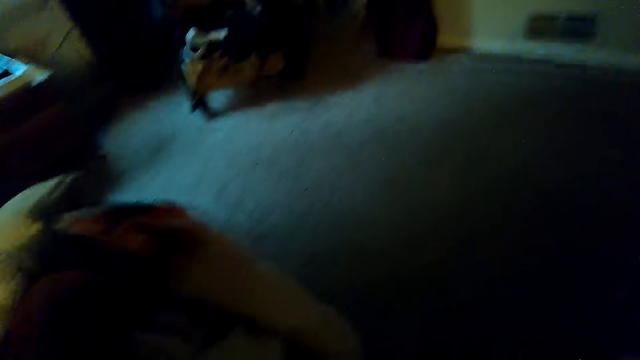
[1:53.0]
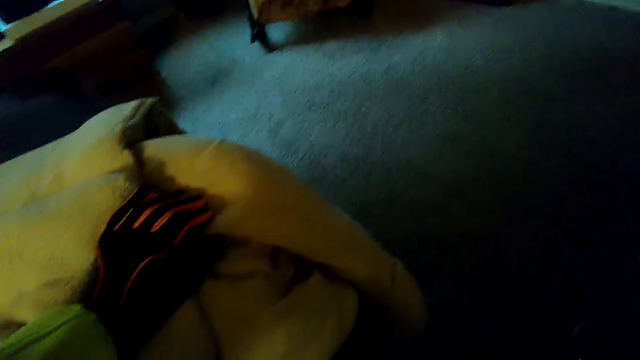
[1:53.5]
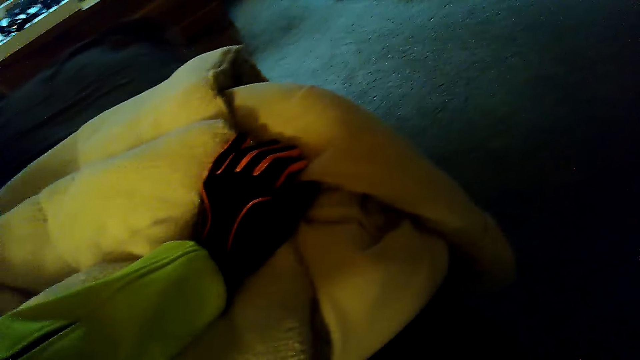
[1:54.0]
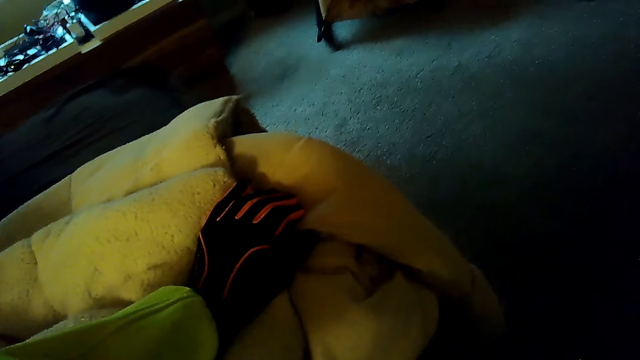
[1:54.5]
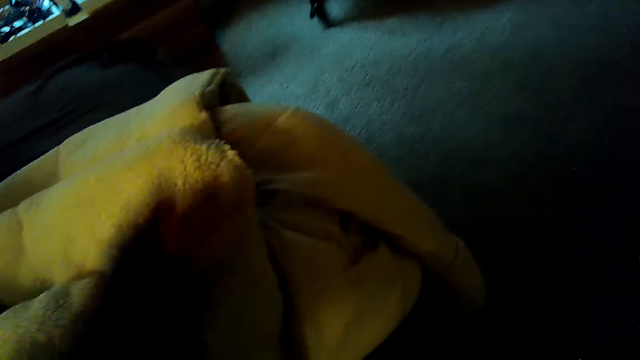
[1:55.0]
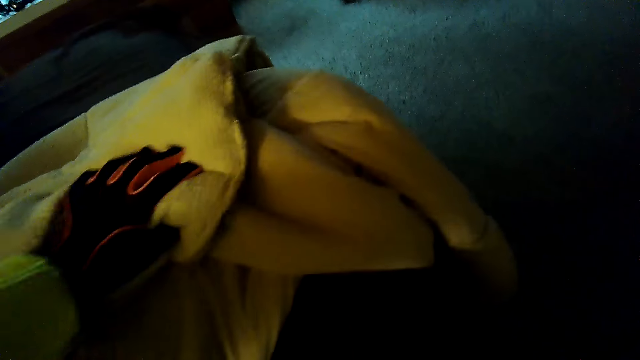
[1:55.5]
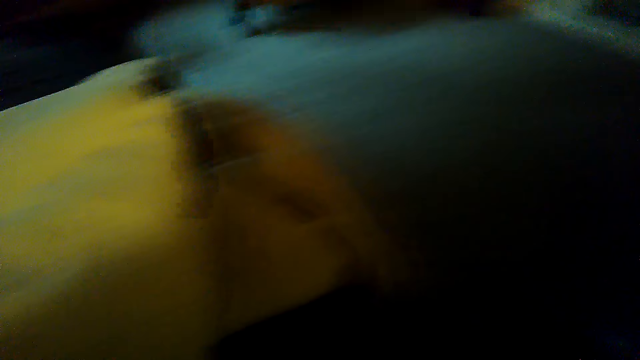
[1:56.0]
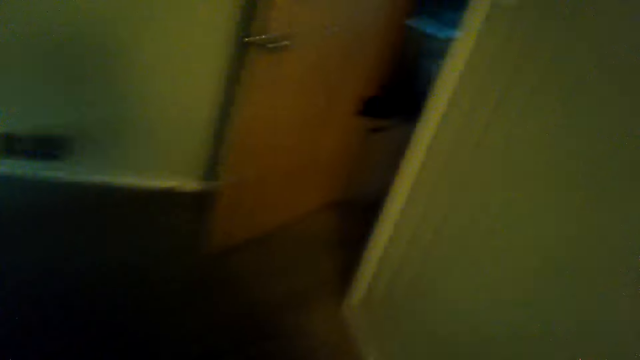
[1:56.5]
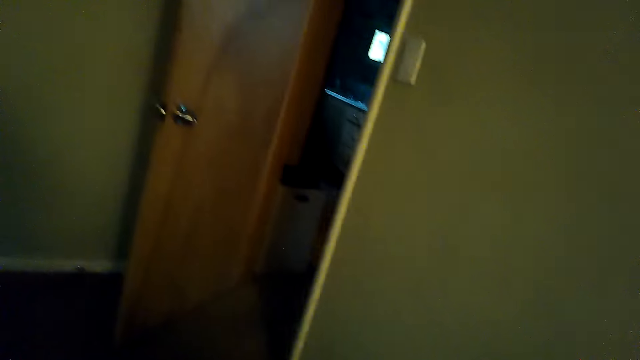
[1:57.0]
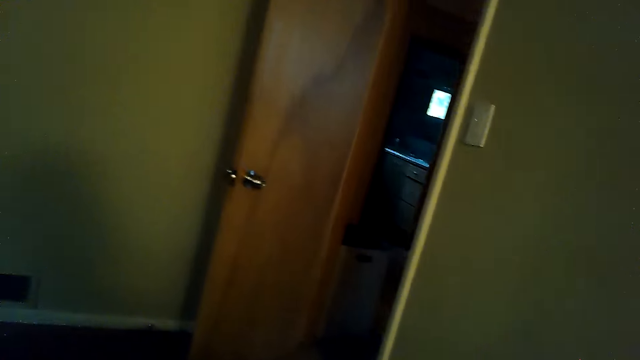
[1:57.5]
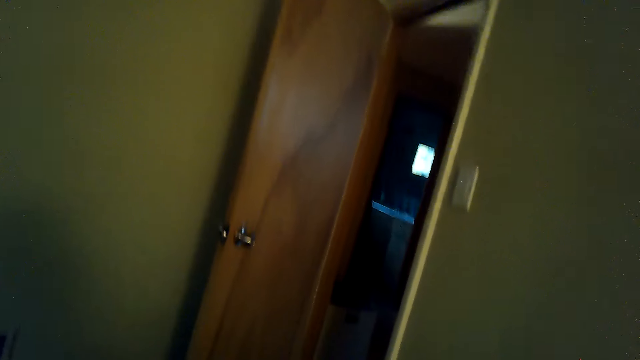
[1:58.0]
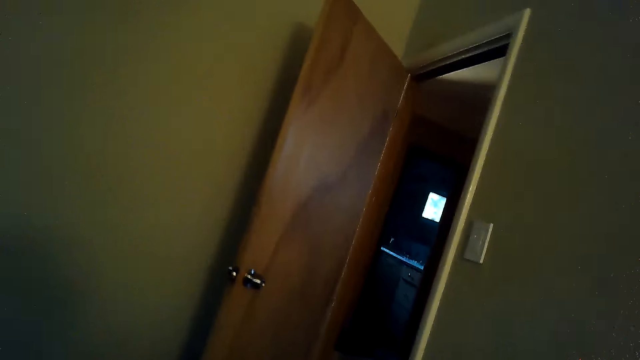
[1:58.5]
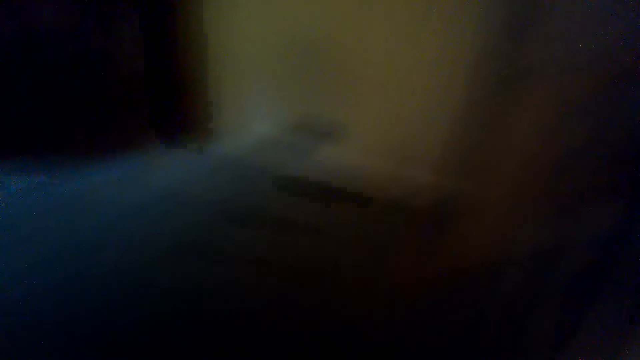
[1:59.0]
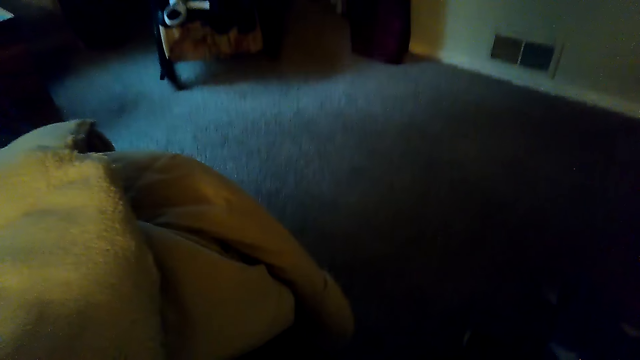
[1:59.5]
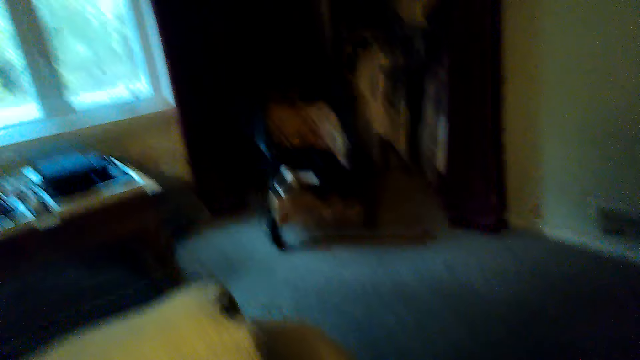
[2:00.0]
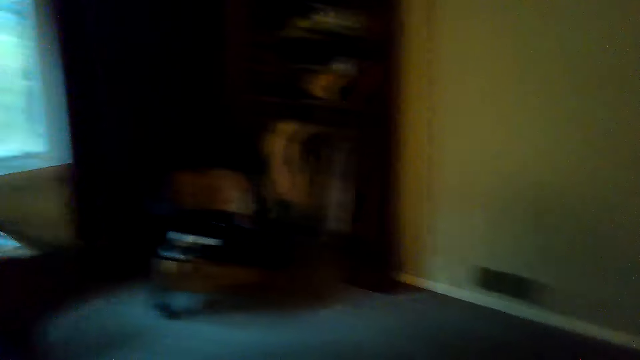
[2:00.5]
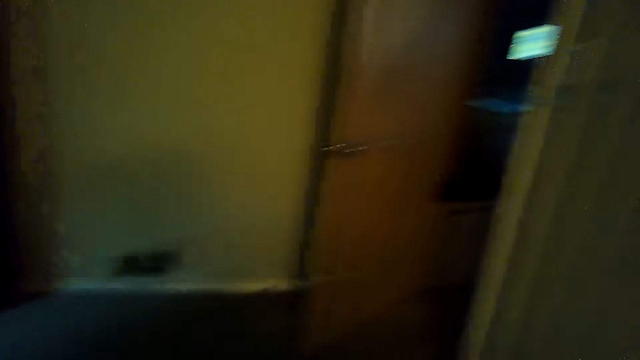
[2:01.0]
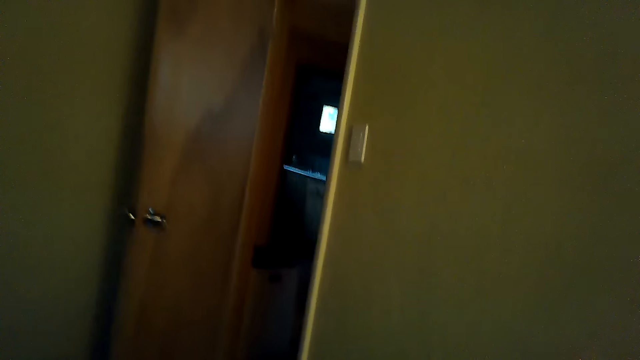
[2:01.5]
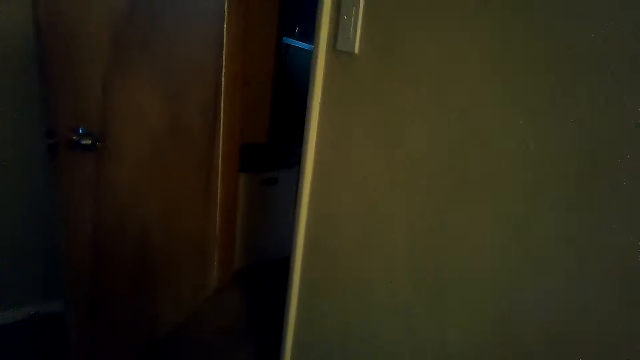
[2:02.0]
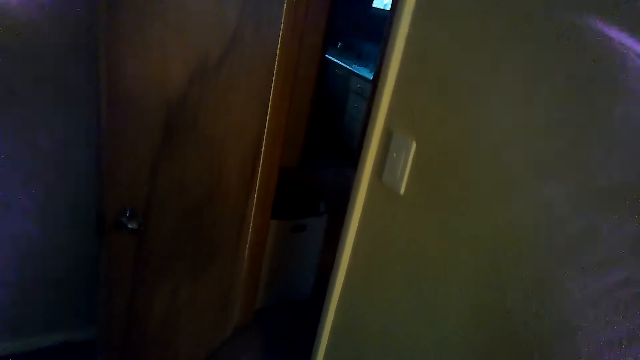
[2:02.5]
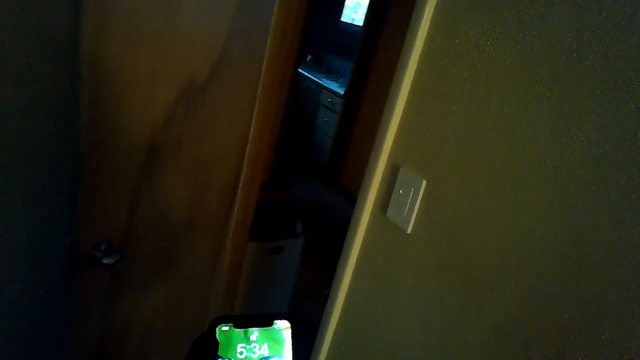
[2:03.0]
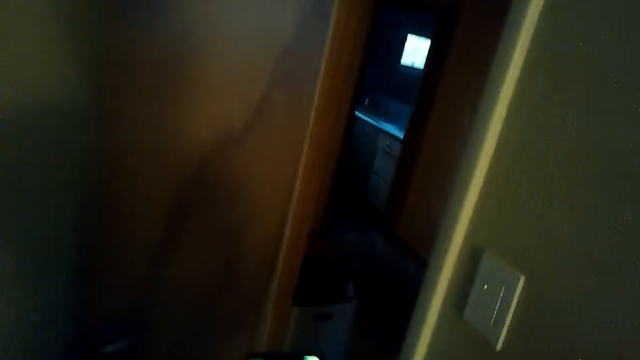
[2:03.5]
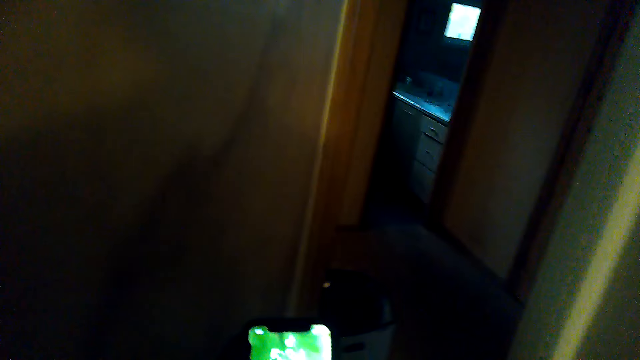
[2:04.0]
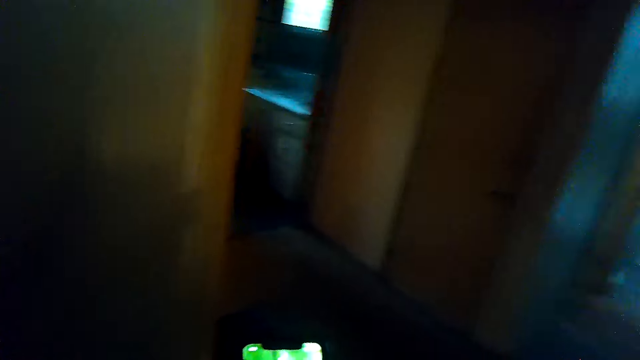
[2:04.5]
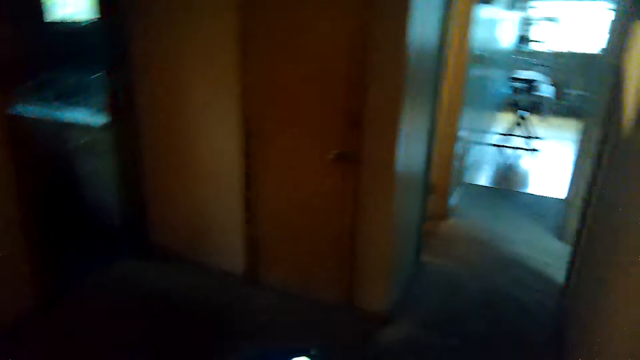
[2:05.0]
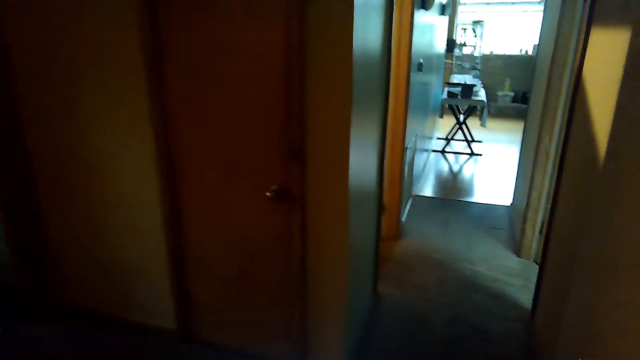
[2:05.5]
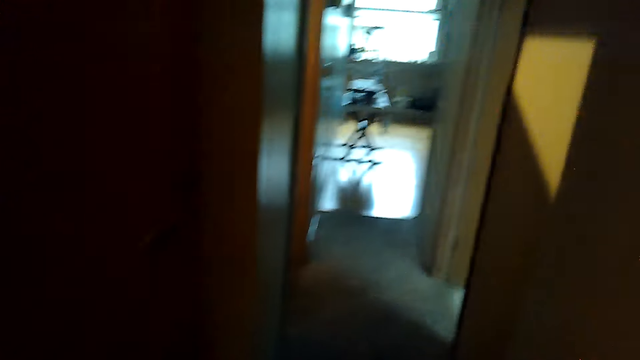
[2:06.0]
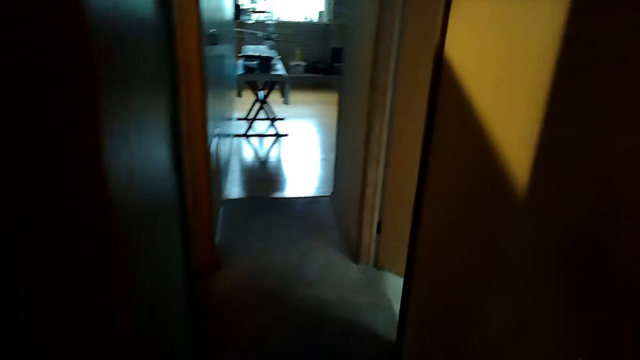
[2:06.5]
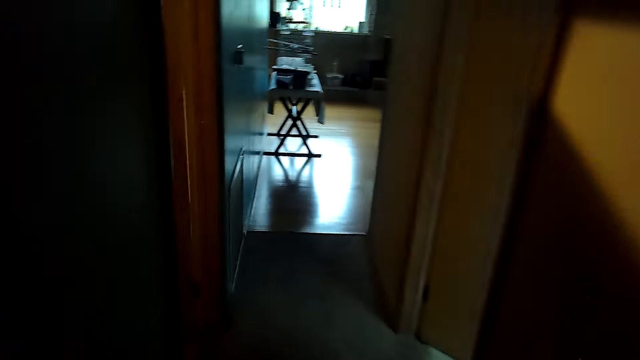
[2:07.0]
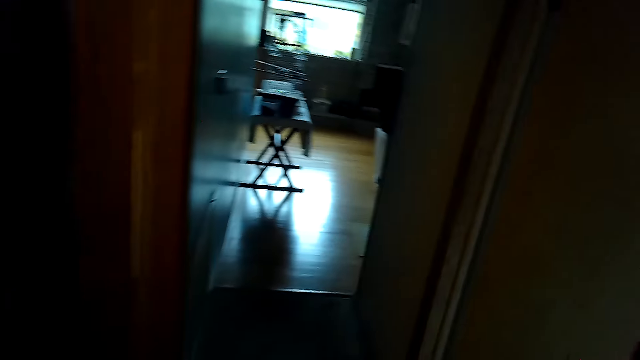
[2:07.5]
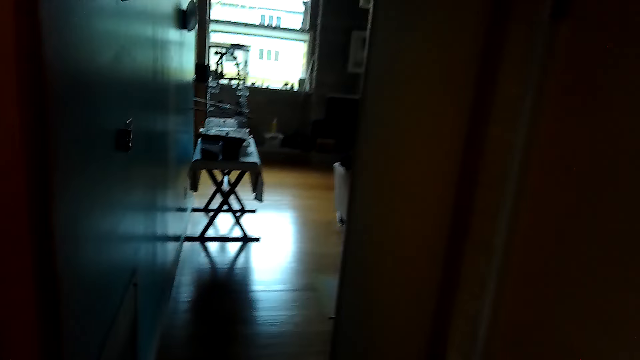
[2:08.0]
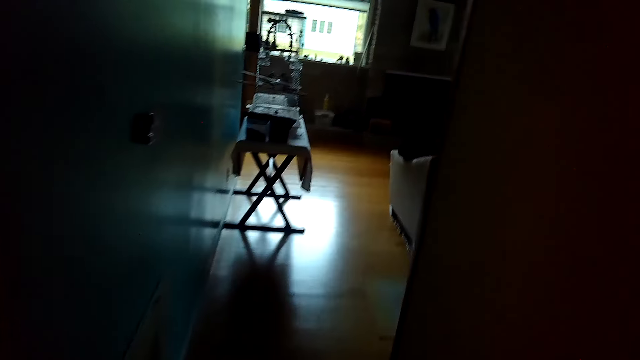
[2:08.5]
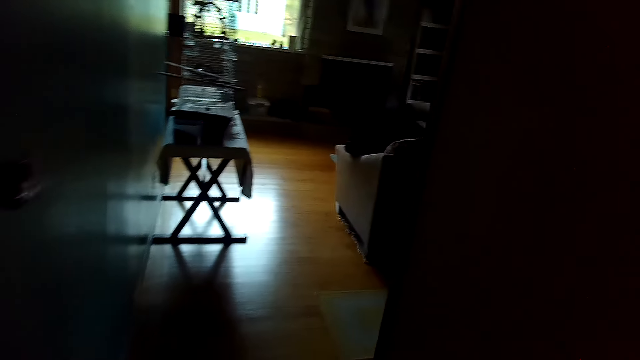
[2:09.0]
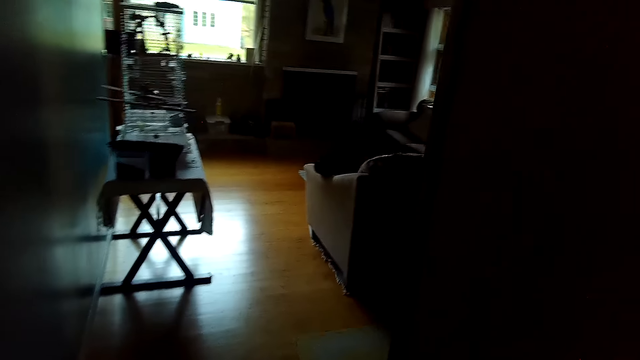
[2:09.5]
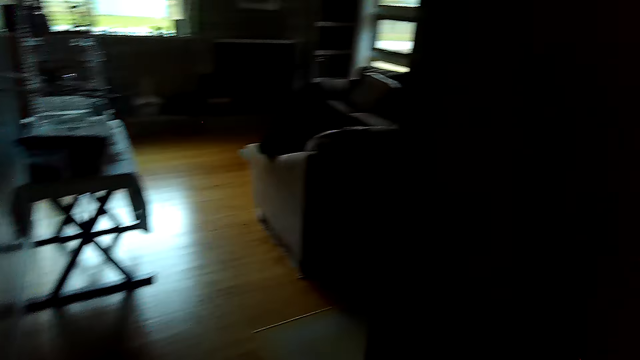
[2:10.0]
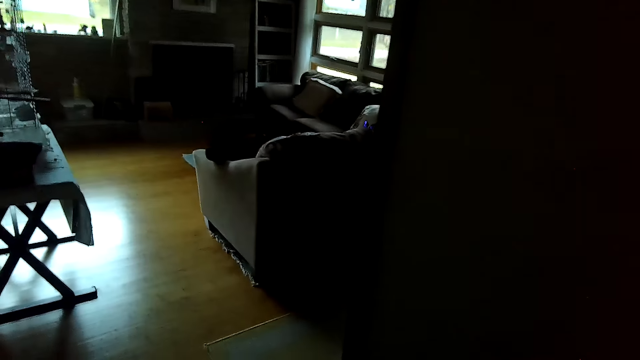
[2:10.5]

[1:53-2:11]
The camera wearer places a hand on the chair. They sit, look around the house and wear shoes. They press the phone. They operate the phone. They walk around the house and hold the phone.

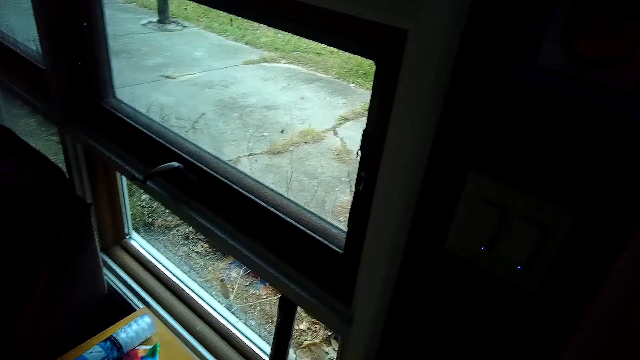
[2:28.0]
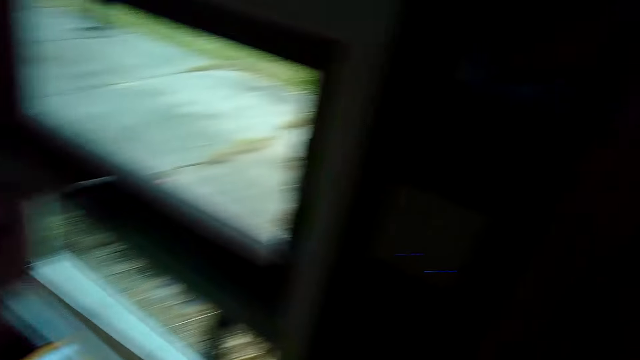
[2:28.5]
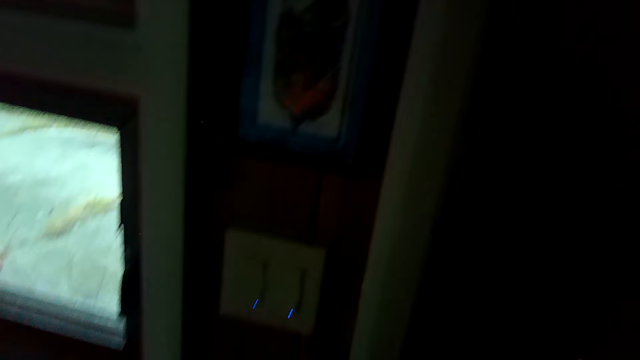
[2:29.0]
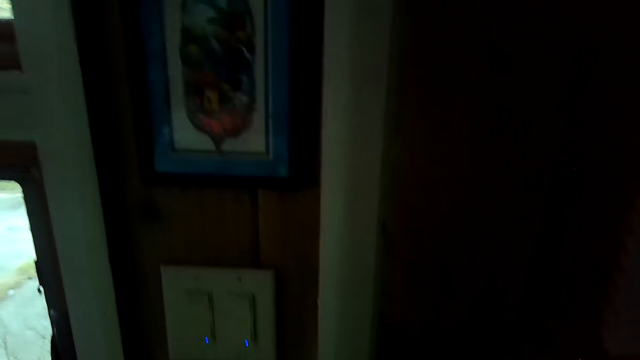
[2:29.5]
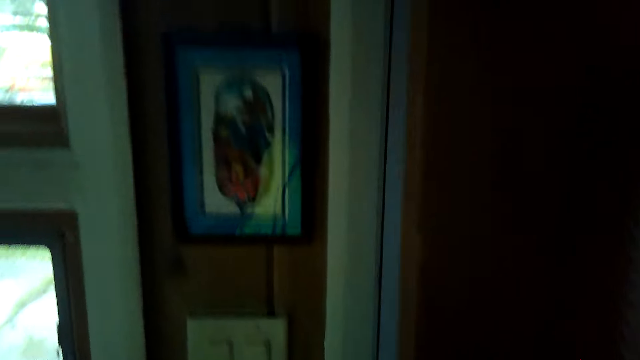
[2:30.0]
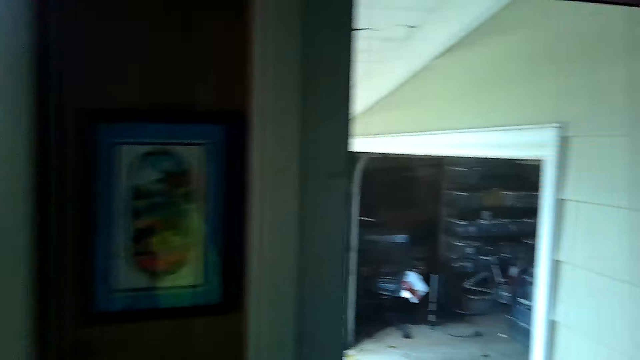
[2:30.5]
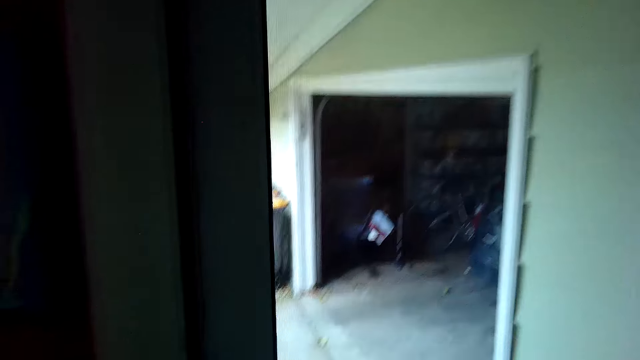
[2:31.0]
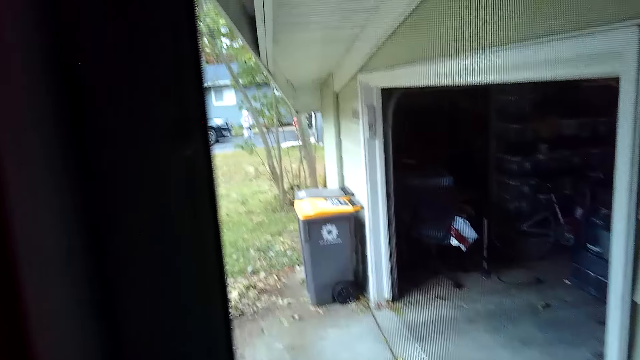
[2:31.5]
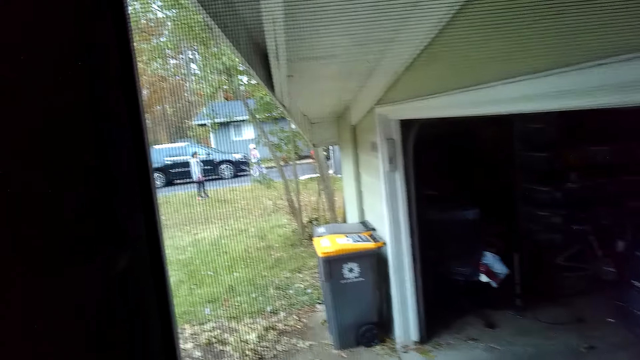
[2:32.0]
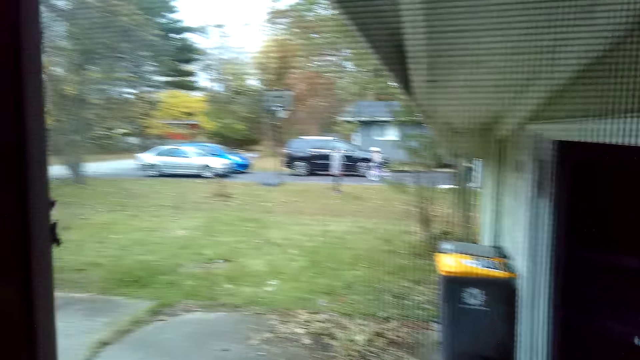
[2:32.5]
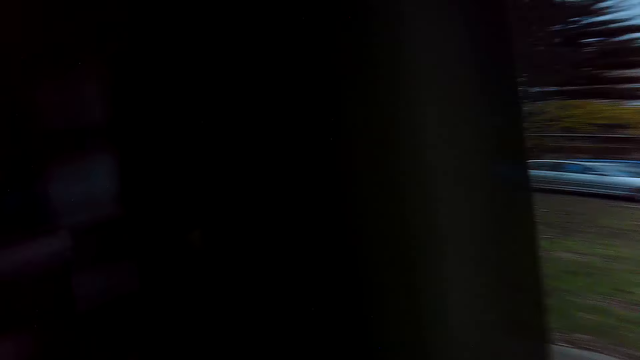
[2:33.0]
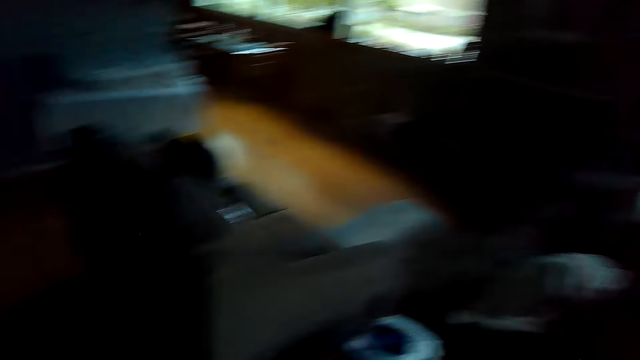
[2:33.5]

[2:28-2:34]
The camera wearer opens the door. They walk around the house.
